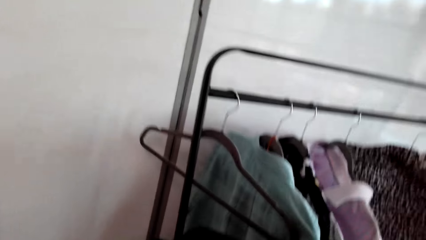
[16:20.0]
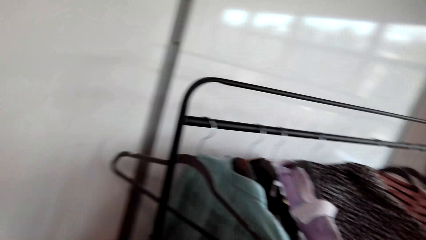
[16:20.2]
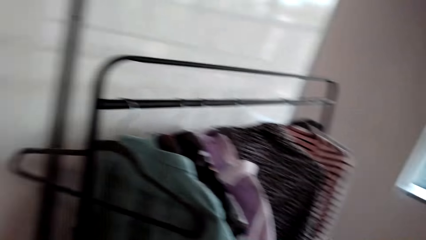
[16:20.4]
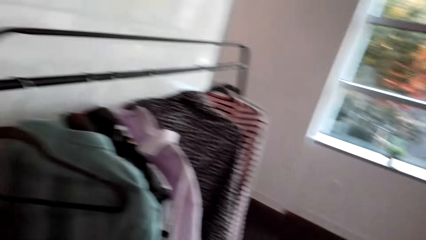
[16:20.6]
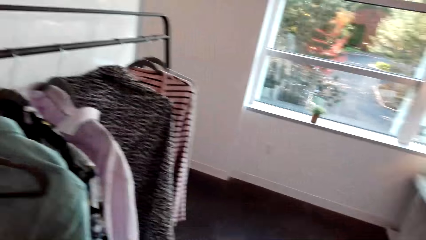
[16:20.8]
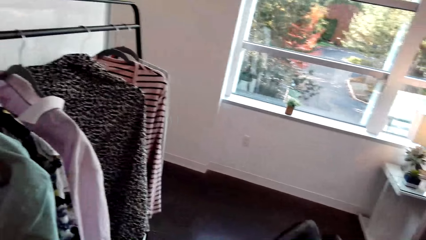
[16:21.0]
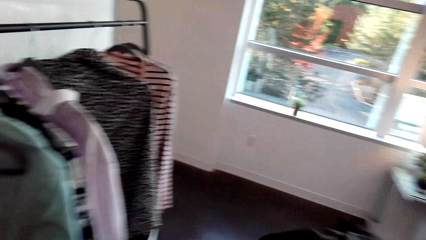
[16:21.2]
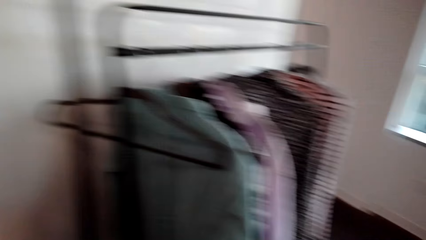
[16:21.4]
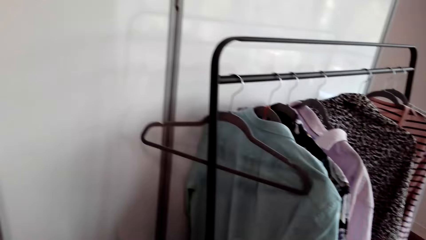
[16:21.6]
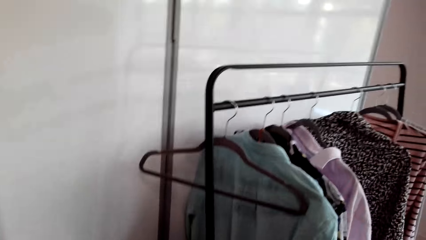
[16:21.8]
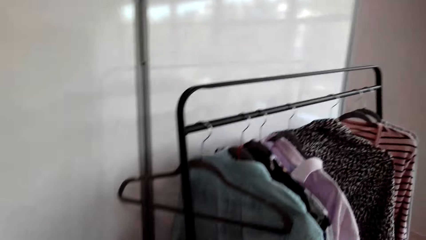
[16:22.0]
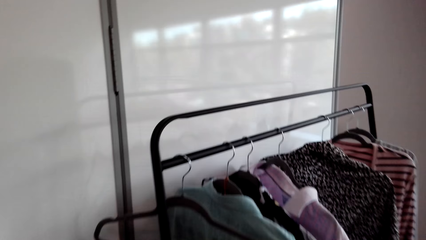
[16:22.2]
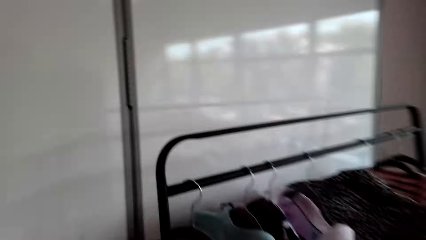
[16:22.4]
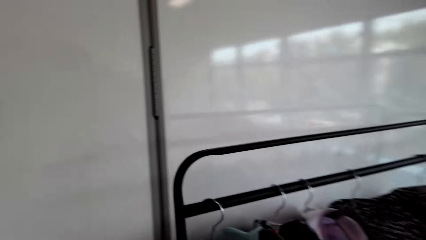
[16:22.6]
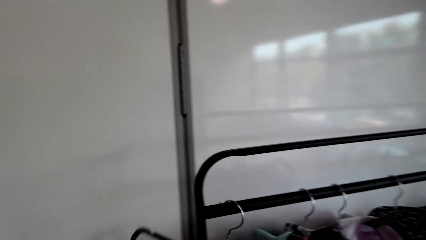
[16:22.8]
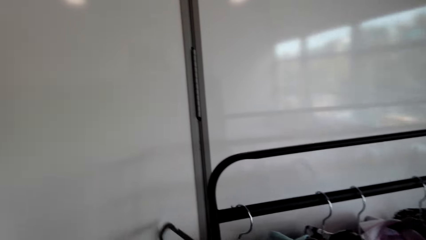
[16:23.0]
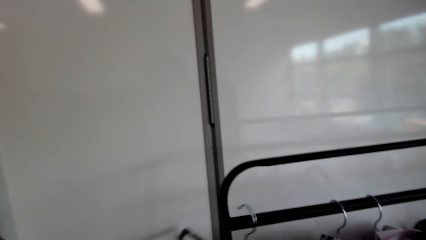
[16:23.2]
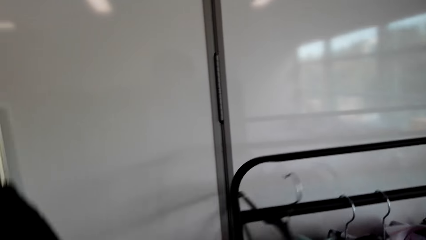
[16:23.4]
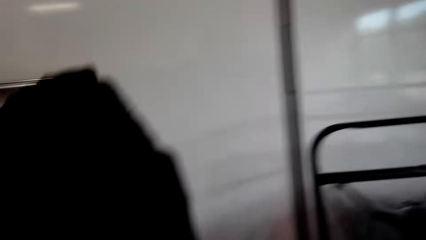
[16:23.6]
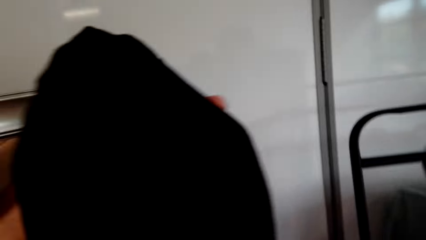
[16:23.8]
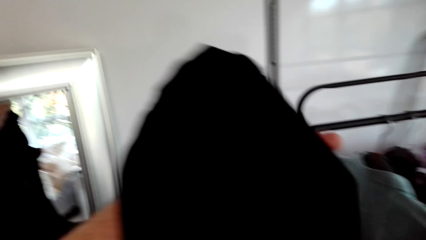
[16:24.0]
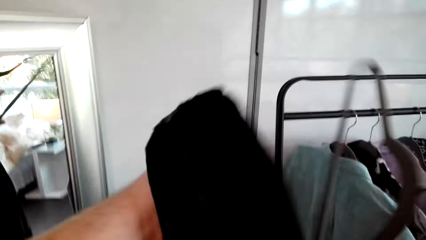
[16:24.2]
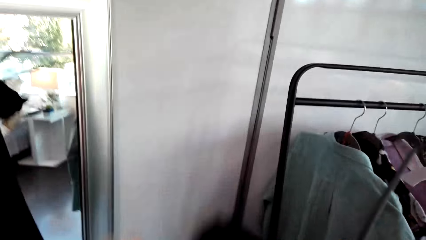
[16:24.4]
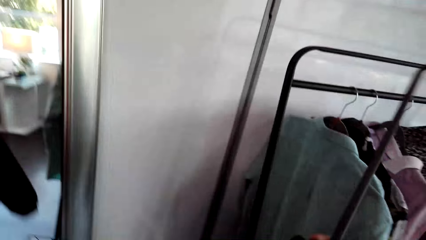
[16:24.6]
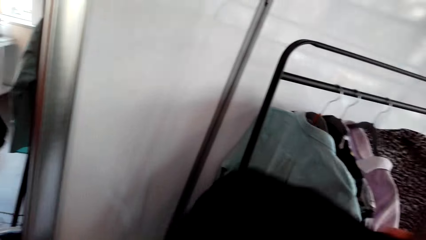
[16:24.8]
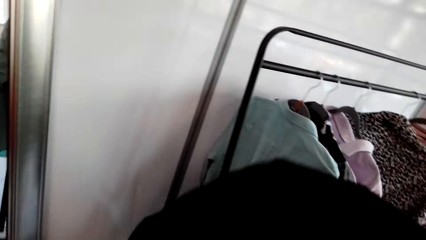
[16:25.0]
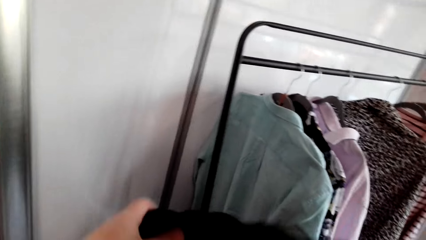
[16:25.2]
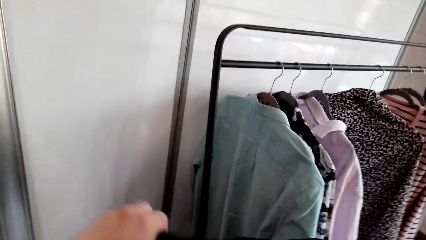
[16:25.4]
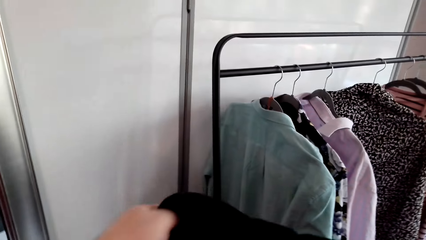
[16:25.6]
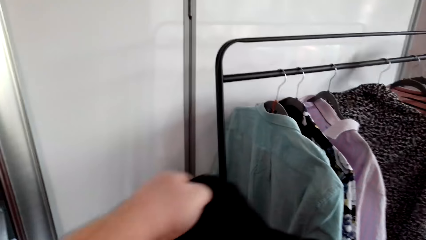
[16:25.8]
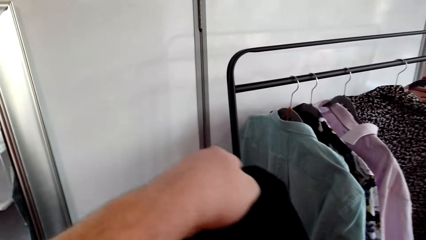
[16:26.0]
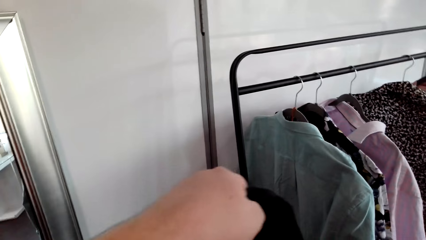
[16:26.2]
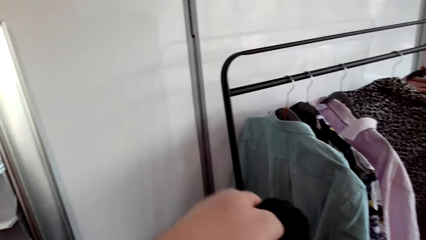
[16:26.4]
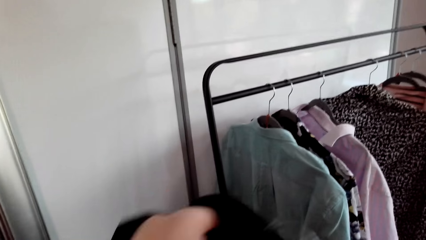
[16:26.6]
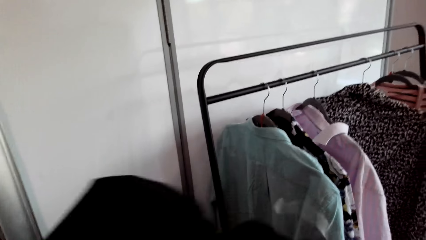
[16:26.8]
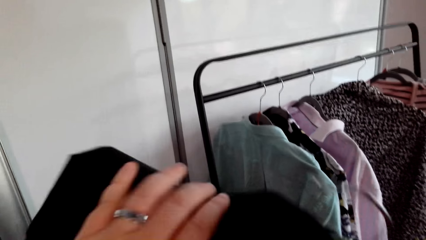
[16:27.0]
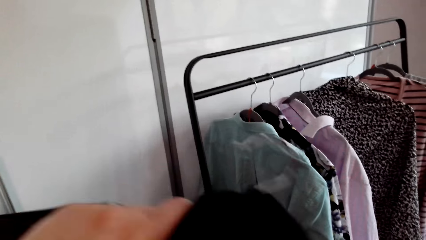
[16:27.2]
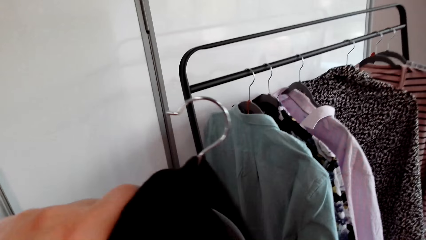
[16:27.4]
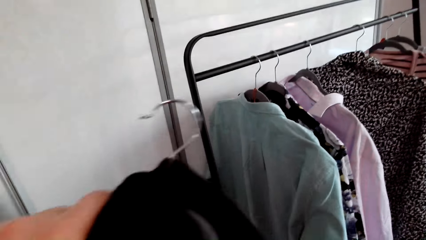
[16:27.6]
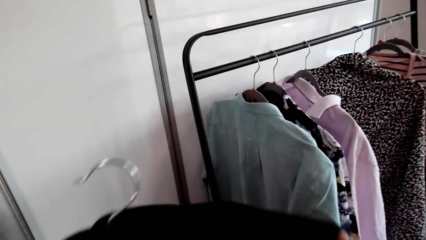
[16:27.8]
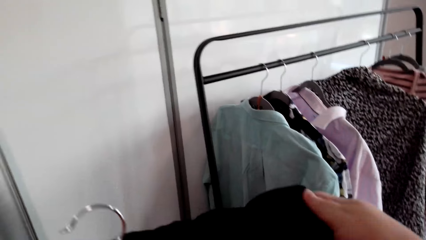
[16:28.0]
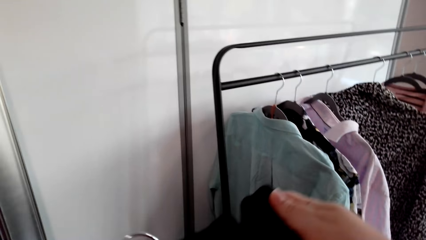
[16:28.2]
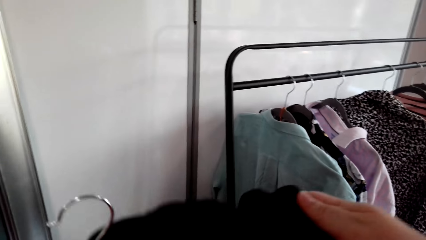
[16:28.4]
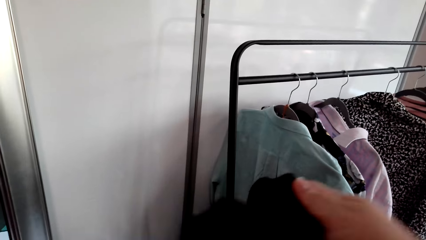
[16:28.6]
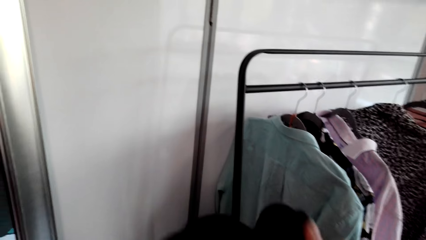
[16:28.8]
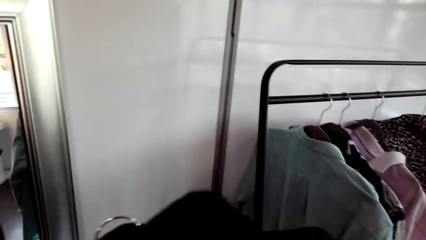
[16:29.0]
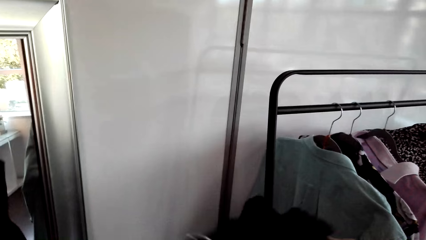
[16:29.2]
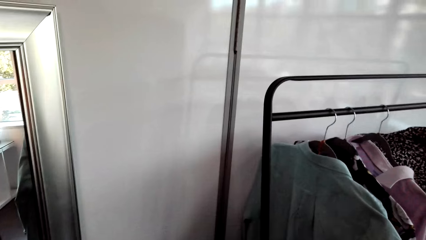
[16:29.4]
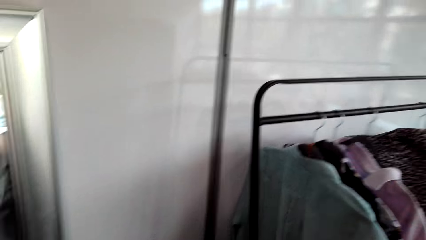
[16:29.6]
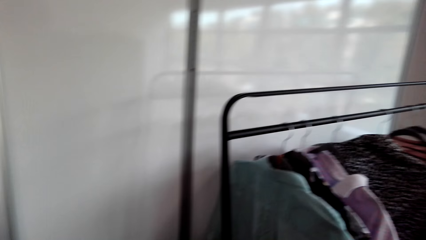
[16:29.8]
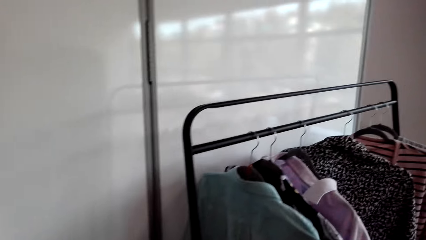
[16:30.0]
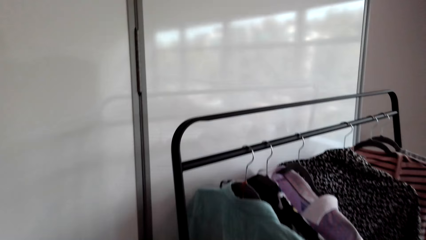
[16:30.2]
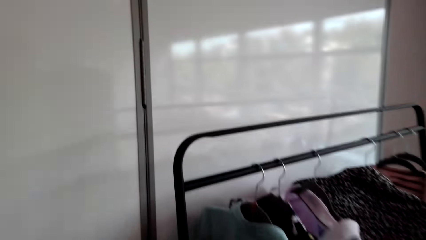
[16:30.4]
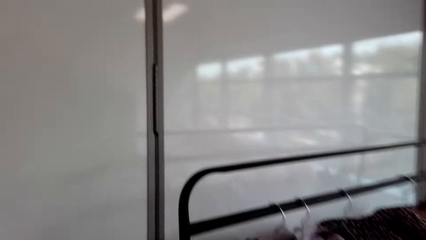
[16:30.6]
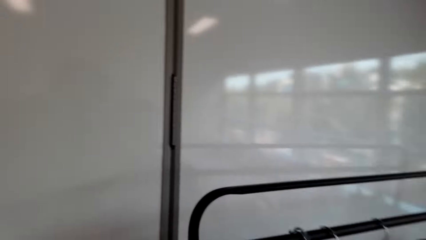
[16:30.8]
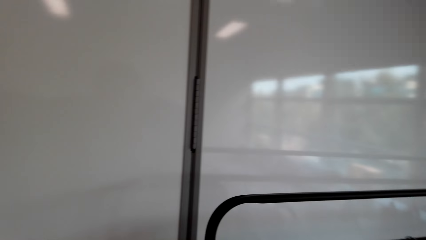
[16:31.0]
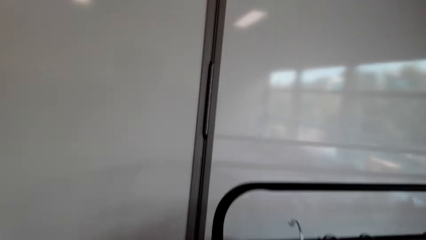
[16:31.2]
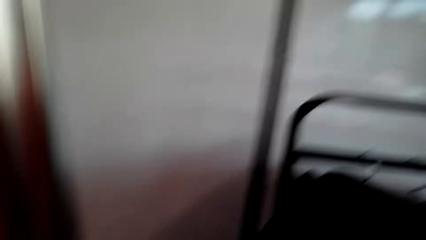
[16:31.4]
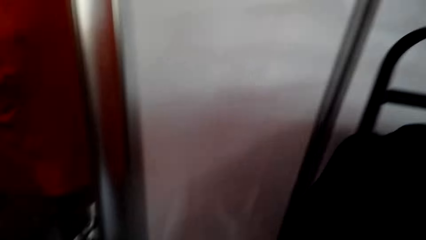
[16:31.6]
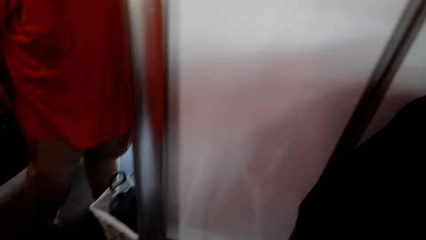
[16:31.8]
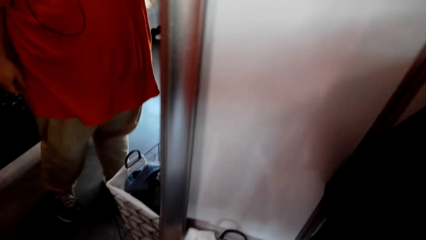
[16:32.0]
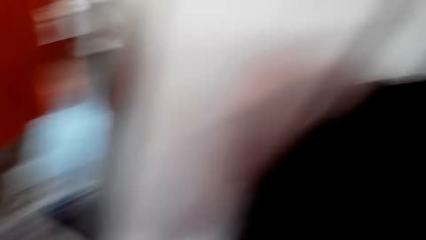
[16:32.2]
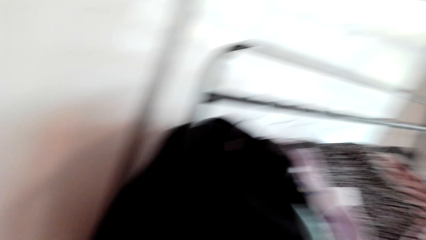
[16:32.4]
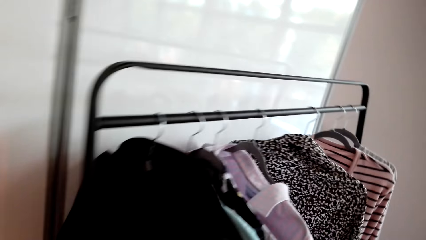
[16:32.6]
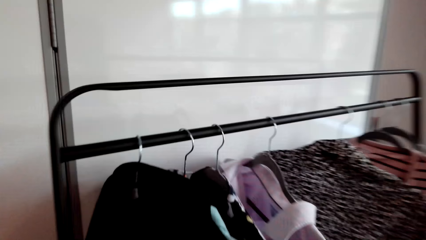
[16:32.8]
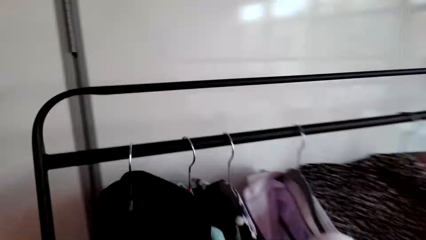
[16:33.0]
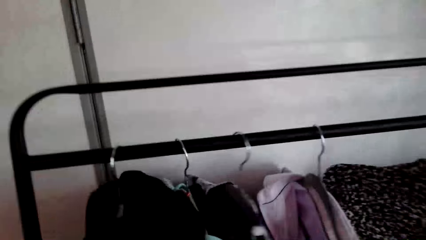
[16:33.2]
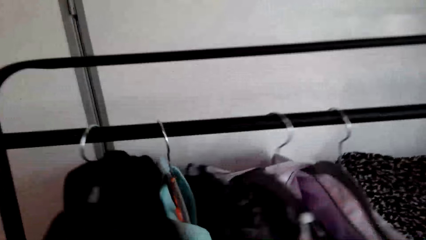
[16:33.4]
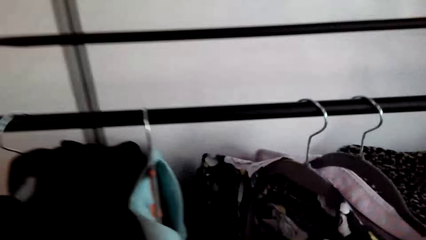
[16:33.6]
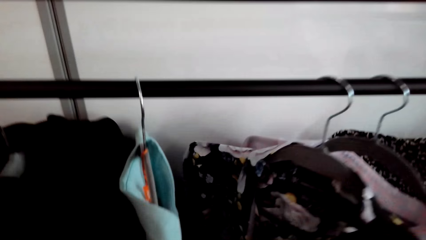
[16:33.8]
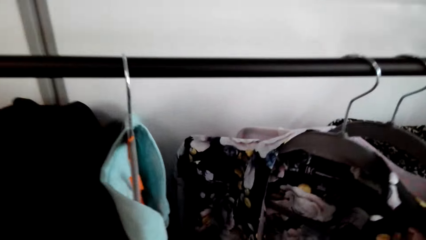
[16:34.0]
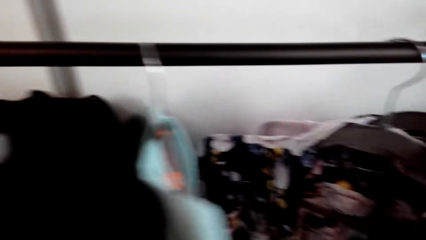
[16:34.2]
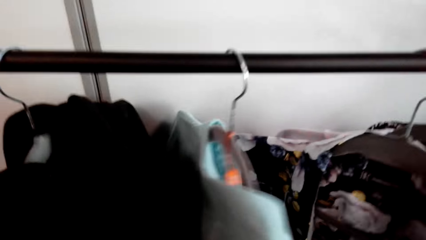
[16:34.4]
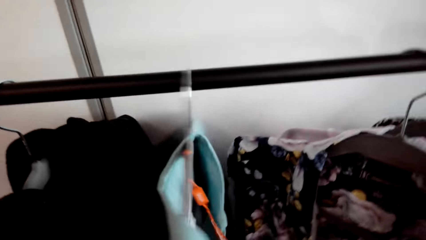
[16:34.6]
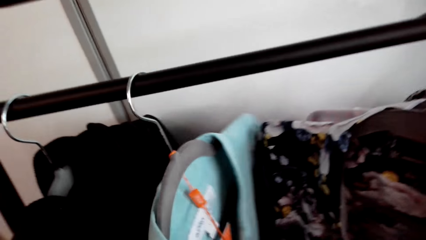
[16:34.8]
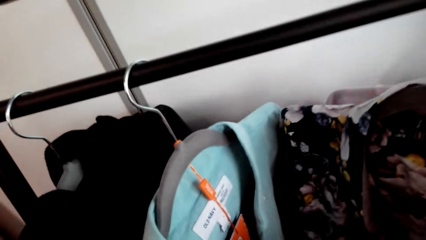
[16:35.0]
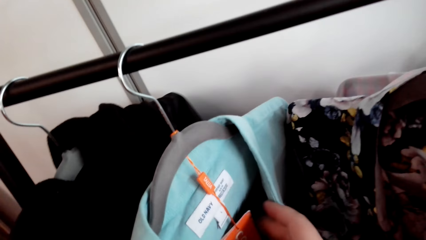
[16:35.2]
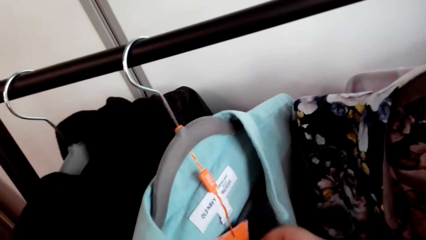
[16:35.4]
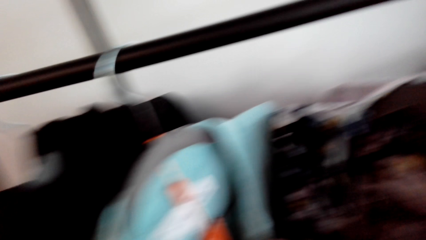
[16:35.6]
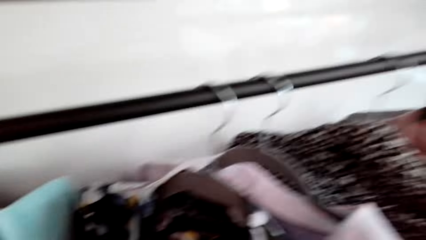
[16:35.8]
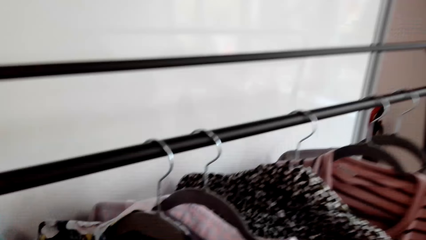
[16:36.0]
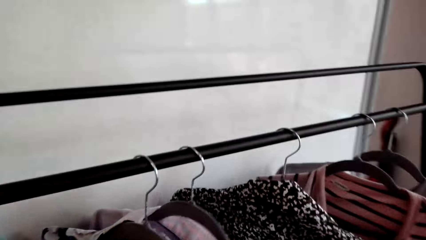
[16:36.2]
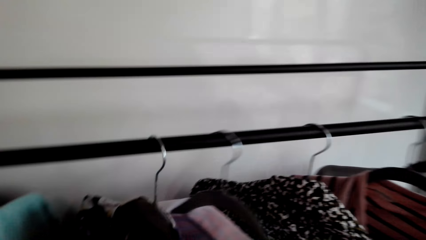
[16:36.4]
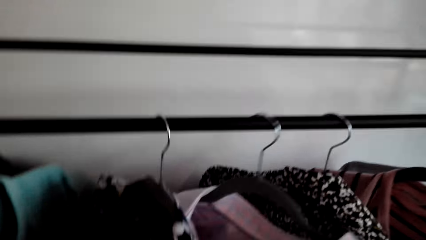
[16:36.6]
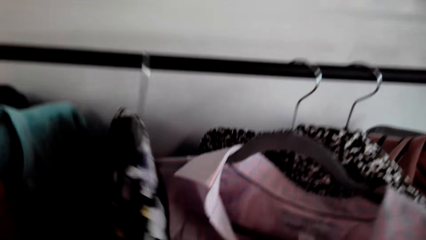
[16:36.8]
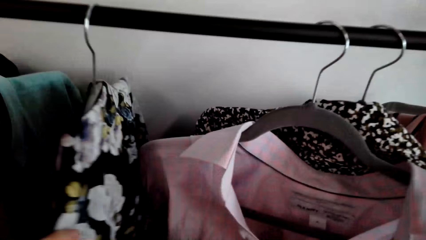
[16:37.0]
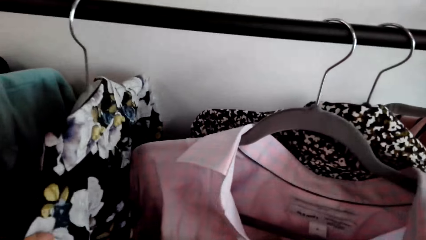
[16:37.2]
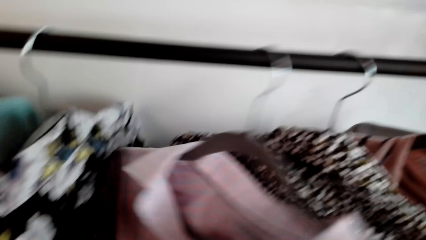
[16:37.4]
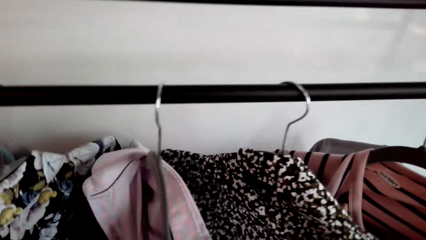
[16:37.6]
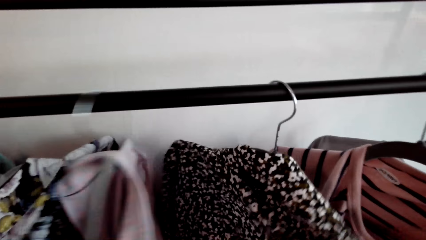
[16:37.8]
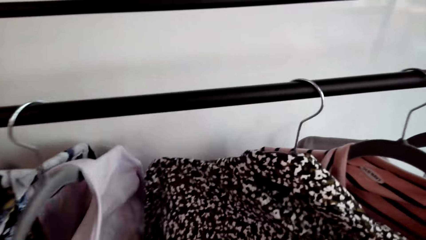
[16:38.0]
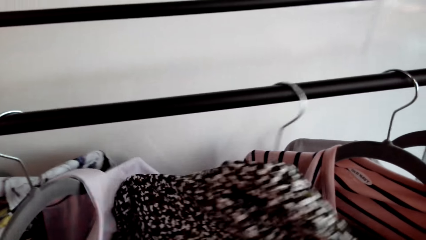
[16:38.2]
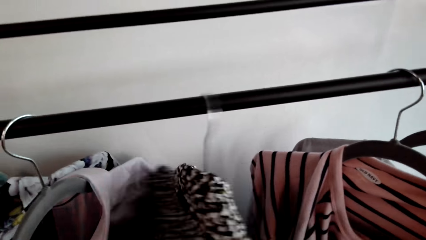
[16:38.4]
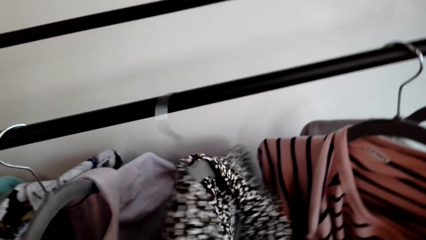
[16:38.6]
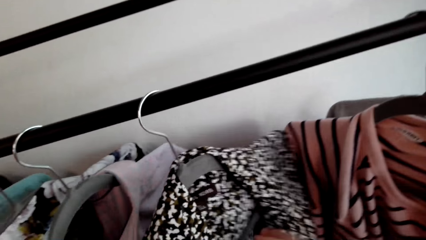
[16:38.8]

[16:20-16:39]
The camera wearer removes the coat. They pick a hanger. They put the coat back in the hanger. They put the coat back on the cloth rail. They search for cloth on the cloth rail. They check the clothes.
